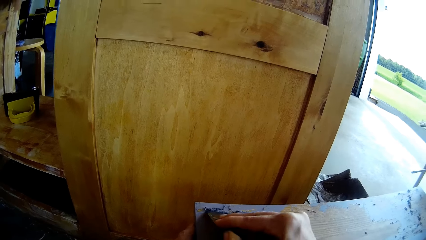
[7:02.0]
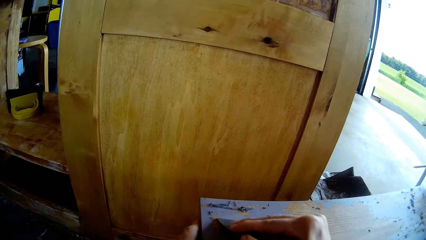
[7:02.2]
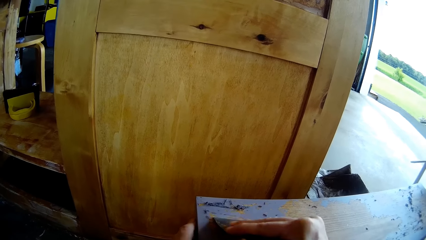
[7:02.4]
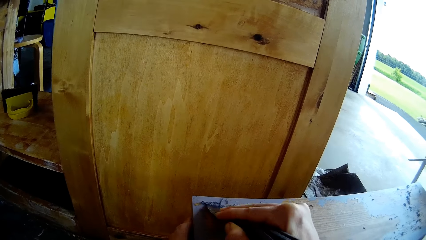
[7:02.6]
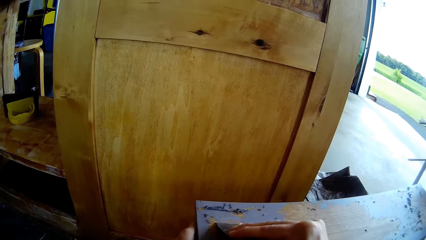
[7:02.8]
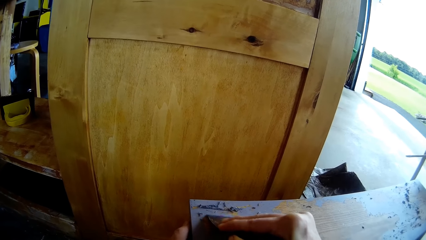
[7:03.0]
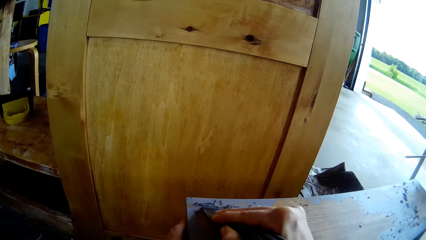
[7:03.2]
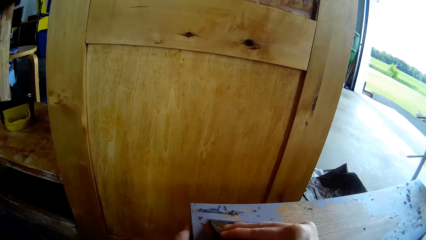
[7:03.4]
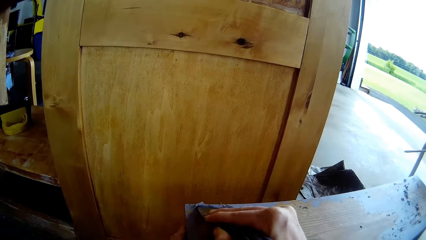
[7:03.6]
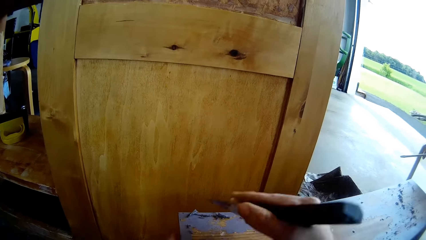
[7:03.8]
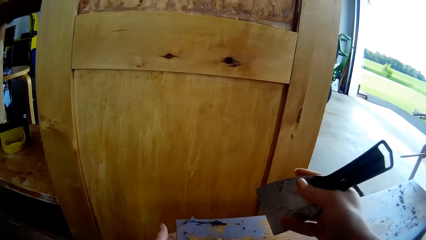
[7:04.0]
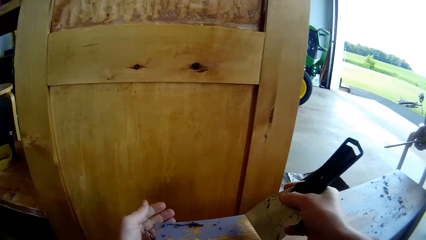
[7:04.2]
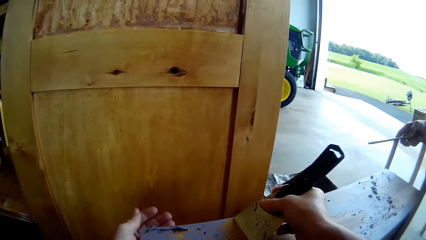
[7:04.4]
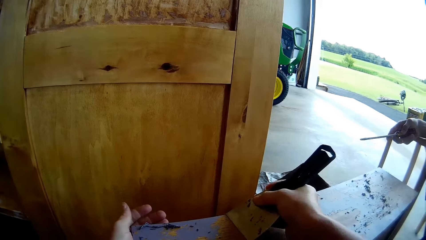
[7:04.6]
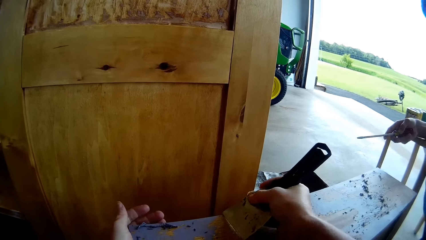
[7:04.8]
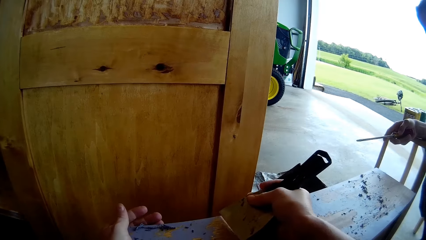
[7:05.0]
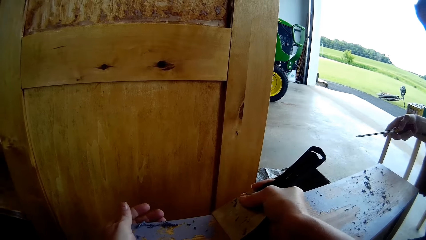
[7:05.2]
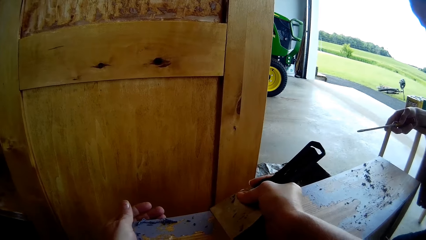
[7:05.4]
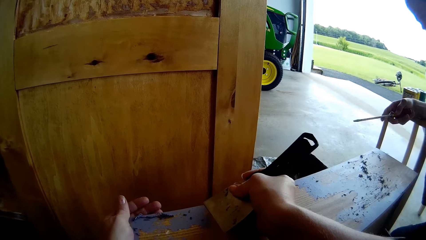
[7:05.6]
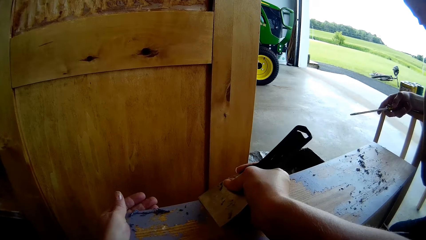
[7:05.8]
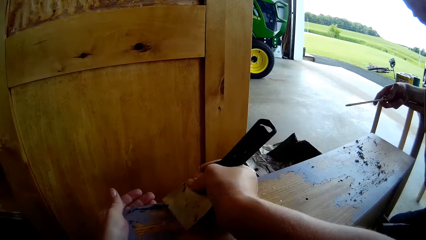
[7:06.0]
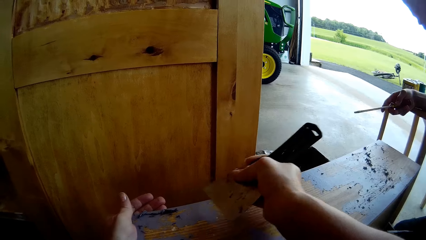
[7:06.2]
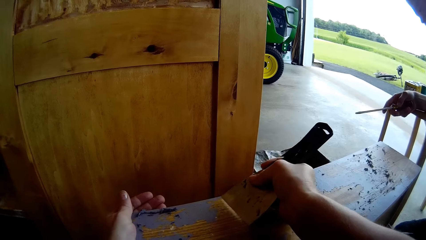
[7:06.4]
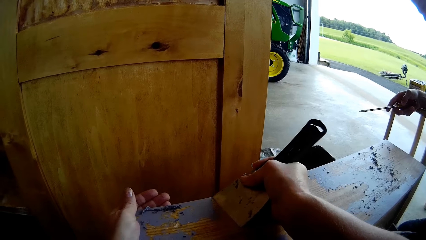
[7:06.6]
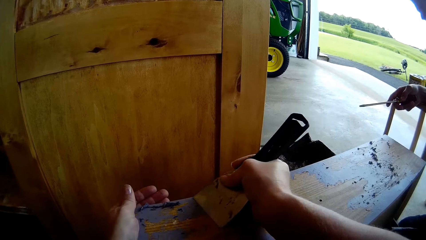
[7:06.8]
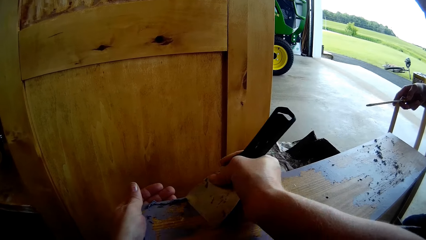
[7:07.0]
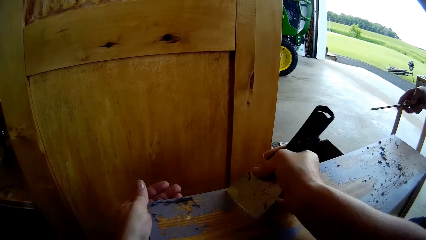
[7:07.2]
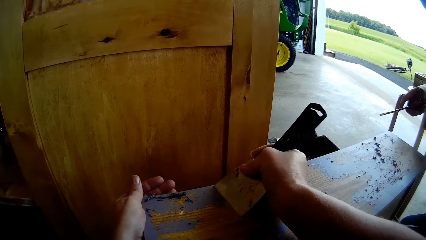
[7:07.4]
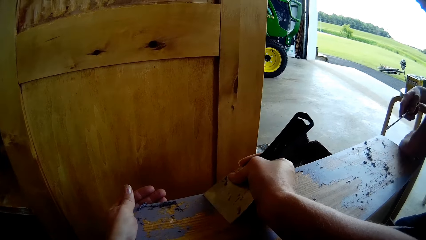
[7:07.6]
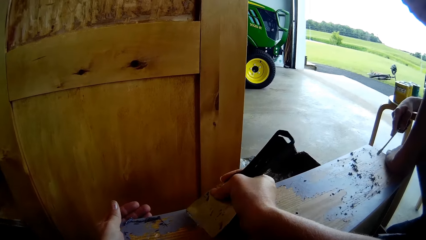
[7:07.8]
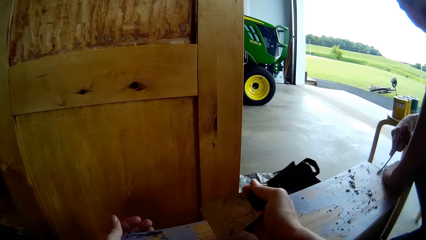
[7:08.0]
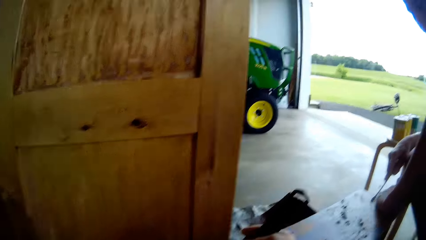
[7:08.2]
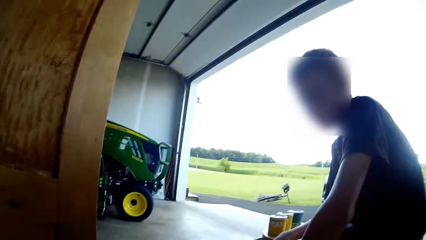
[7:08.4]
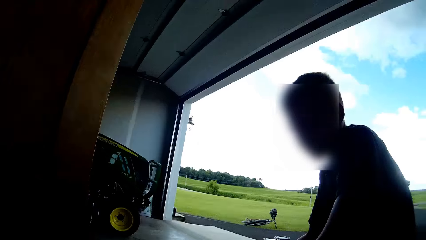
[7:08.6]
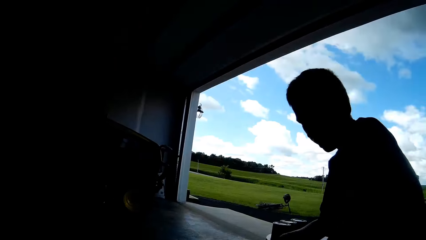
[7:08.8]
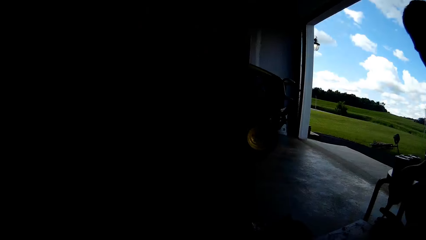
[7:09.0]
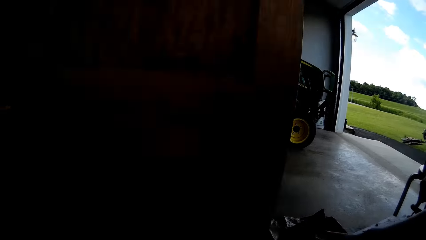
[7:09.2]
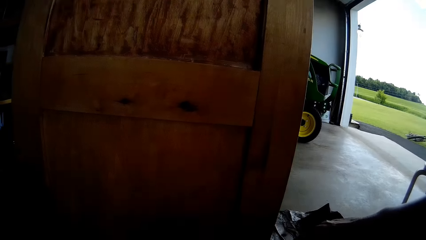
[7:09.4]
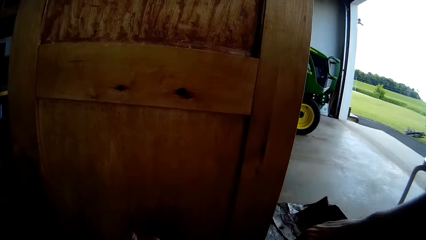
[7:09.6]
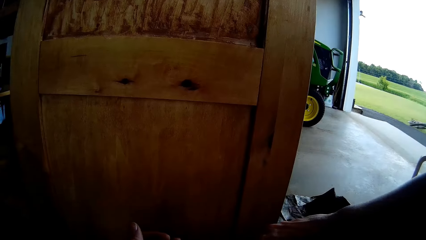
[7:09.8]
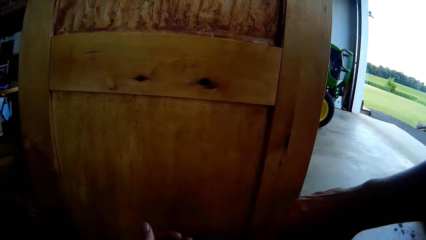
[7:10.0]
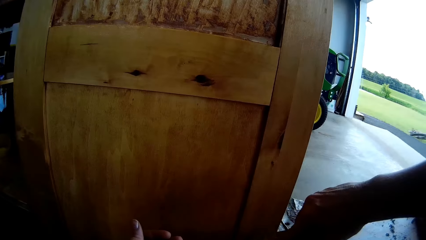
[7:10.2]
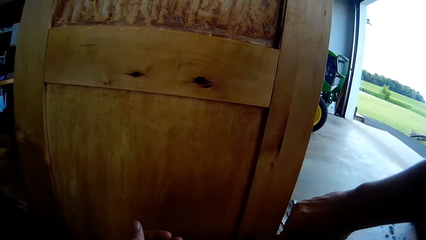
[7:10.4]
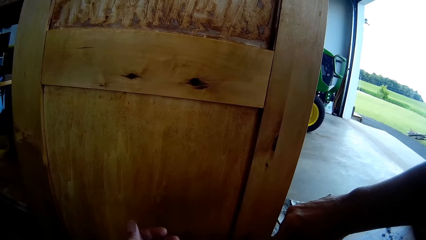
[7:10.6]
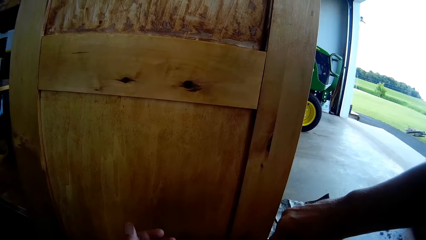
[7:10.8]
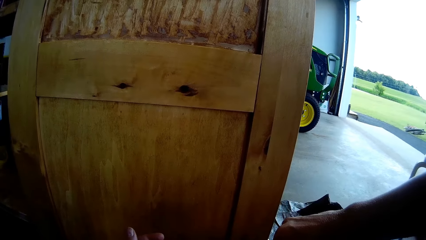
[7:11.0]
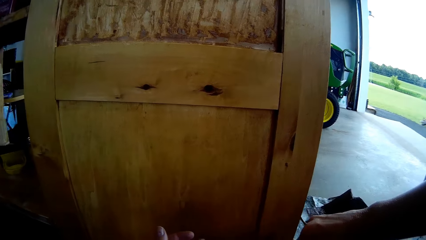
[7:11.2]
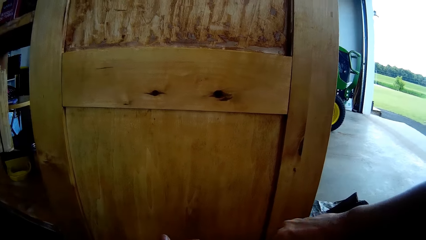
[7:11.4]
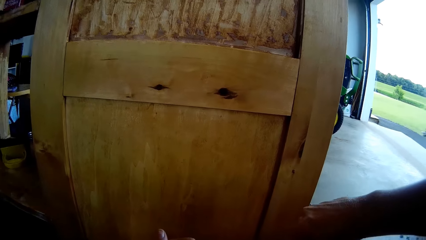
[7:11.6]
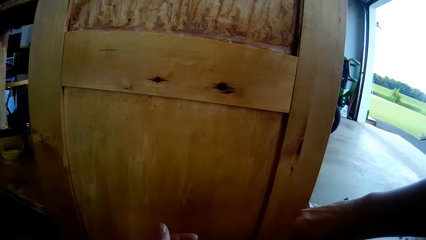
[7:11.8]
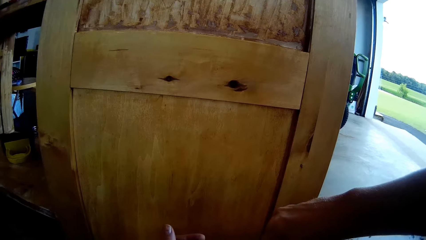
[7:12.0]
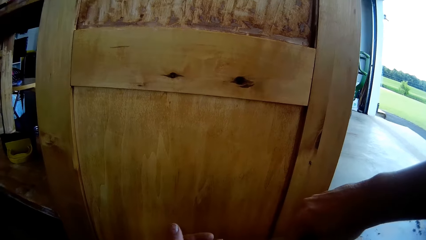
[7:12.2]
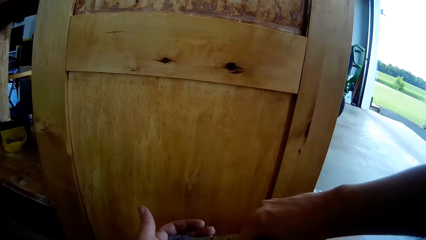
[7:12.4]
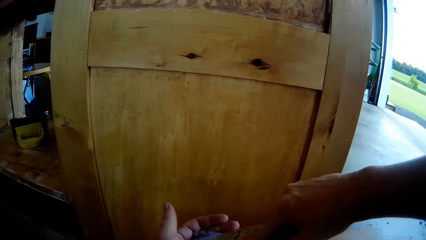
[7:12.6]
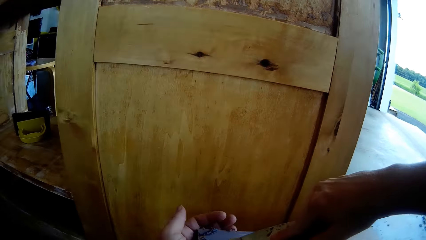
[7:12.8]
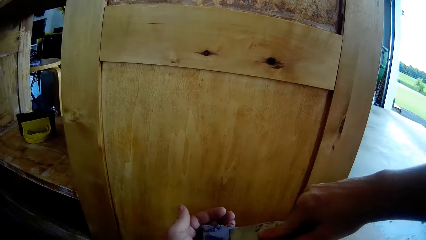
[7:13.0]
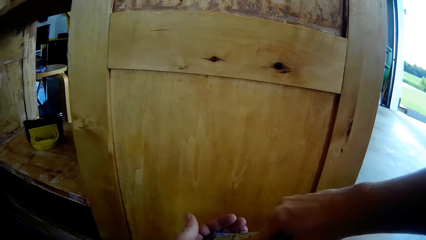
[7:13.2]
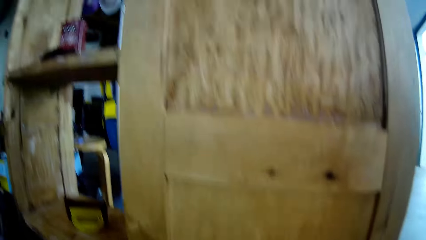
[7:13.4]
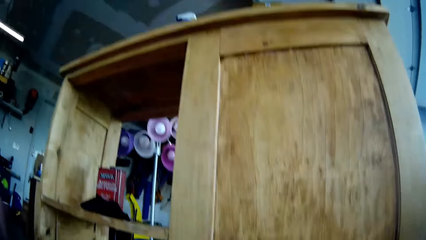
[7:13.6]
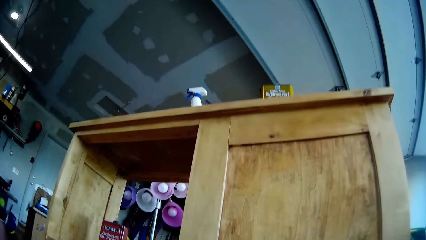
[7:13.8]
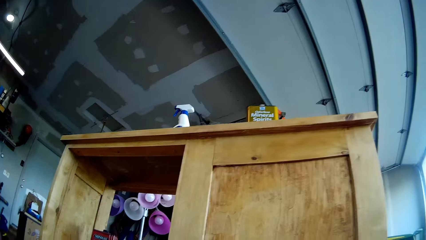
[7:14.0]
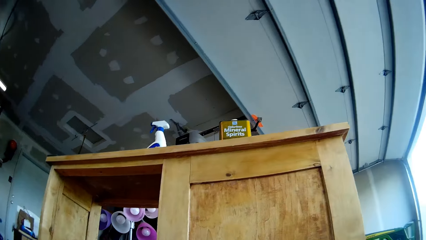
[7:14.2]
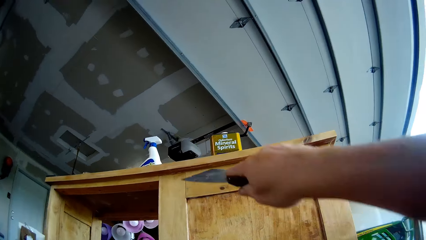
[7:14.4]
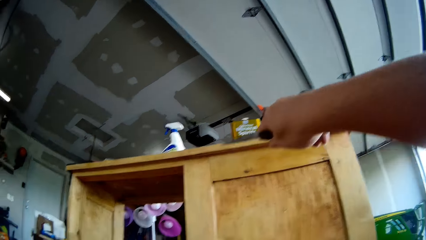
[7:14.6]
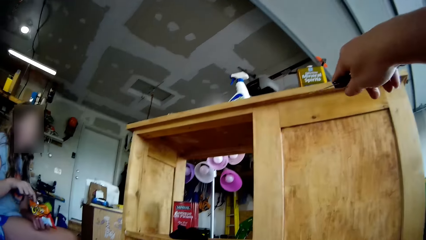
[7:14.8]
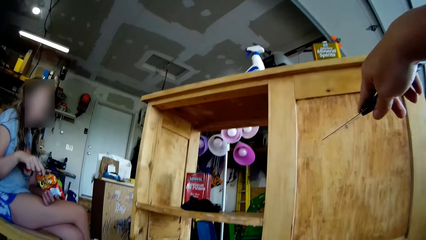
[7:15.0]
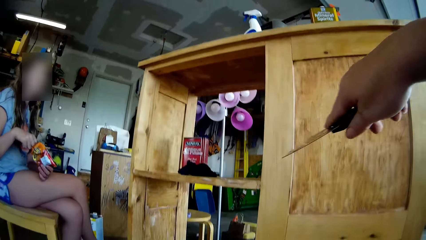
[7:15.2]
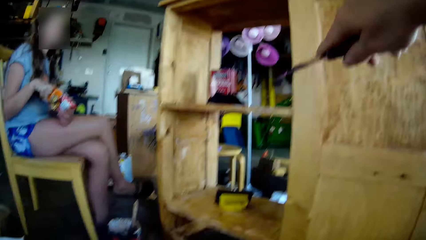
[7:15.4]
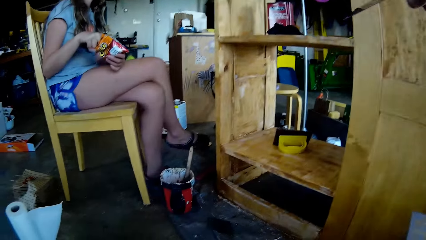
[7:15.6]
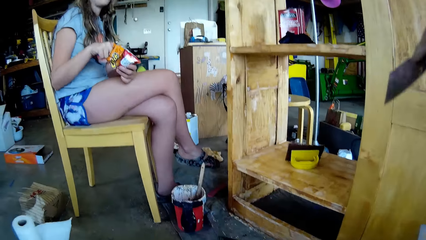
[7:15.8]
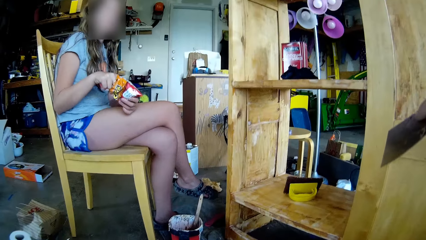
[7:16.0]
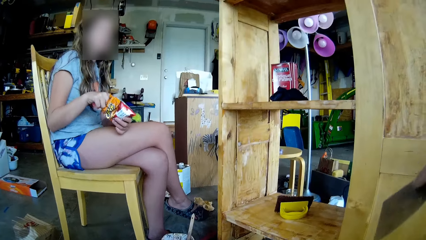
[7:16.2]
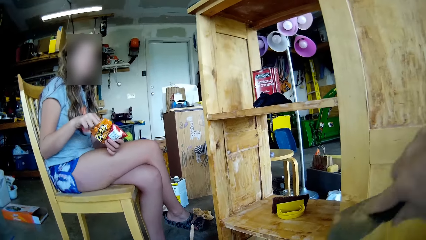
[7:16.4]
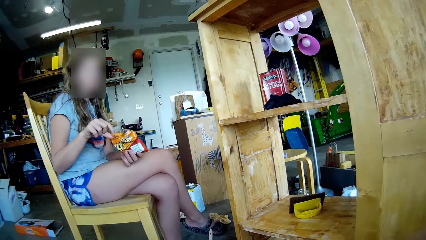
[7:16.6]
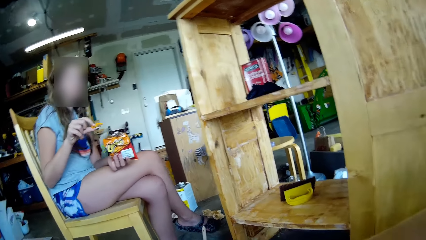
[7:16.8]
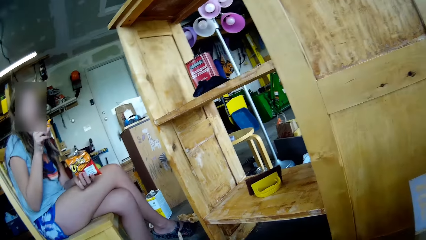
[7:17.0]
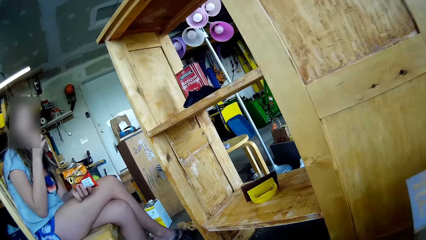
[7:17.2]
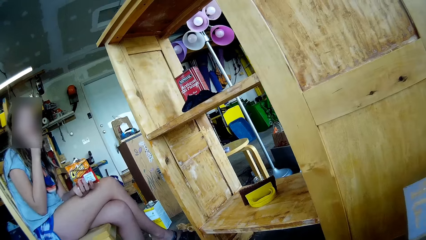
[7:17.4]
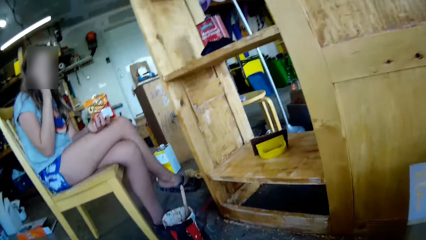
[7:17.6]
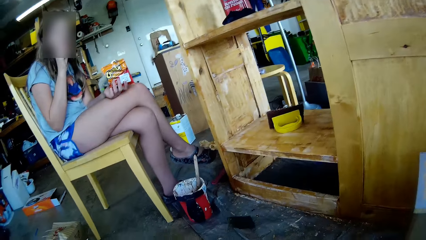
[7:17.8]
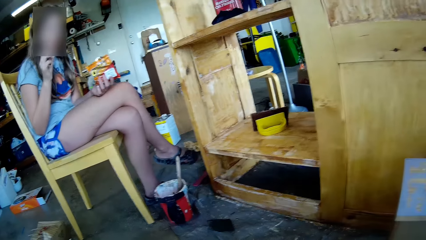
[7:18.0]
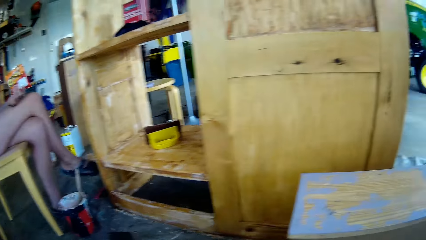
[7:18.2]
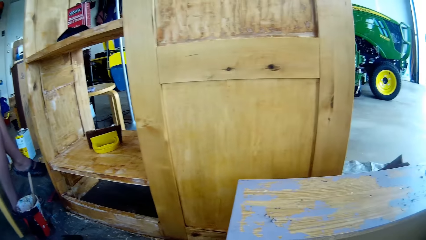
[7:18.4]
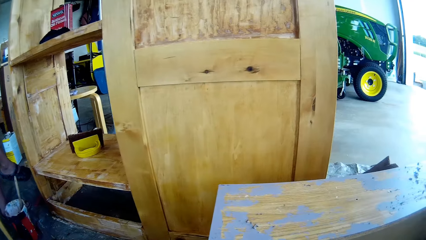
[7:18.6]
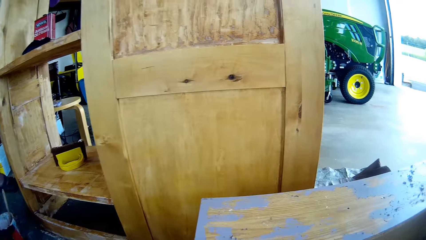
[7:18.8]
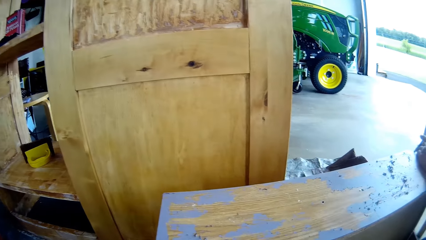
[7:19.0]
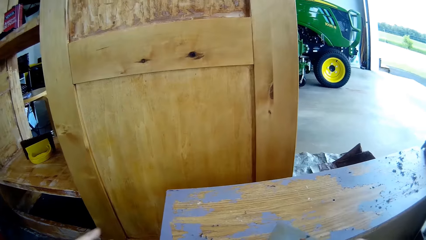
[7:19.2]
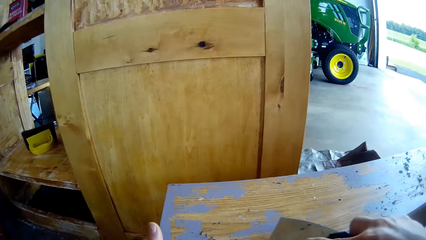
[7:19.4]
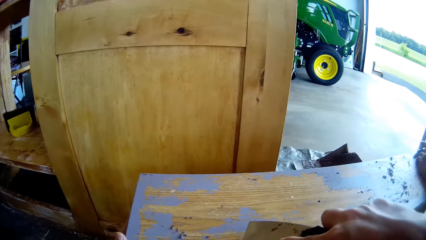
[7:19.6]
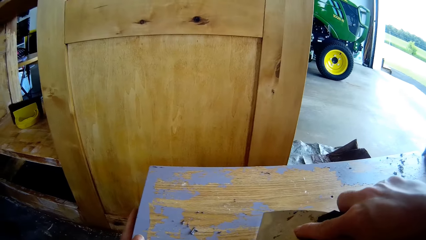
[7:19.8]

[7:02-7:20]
The camera wearer repositions a hand. They scrape paint. A boy holds the drawer. The boy places his left hand on the timber. The camera wearer looks around. They collect scraped paint. They point at the storage cabinet or cupboard. A woman holds a sachet of something. The camera wearer points at the cupboard. The woman picks a snack from the sachet. The woman eats the snack. The camera wearer looks around.
